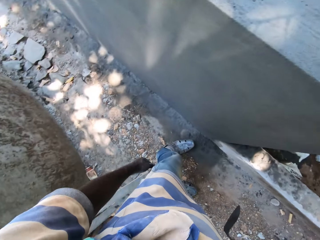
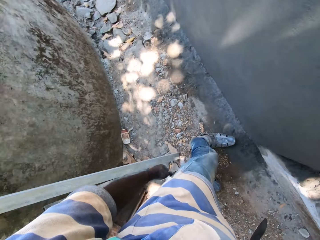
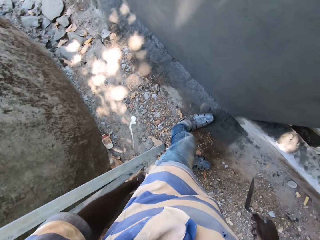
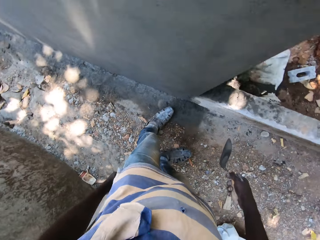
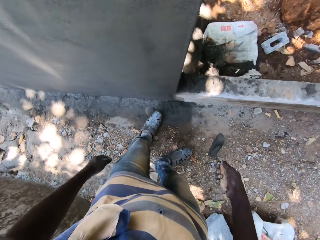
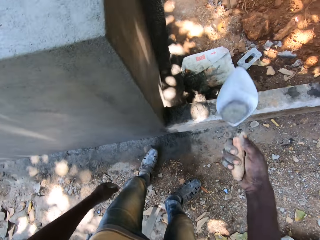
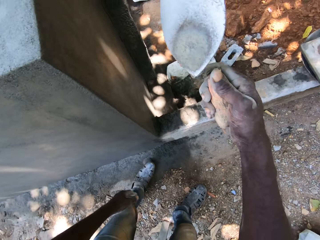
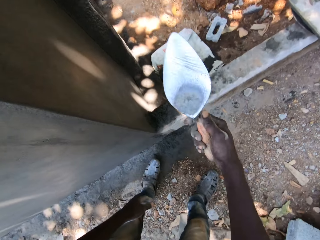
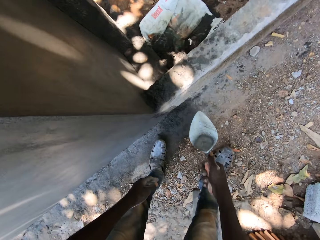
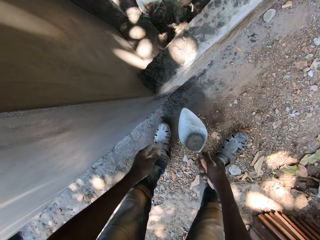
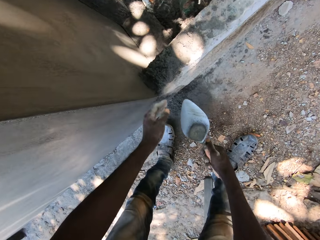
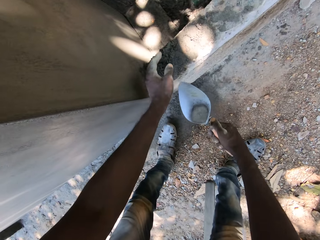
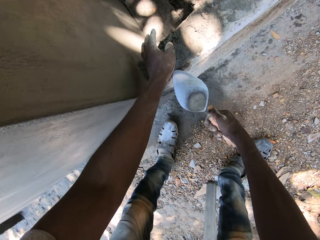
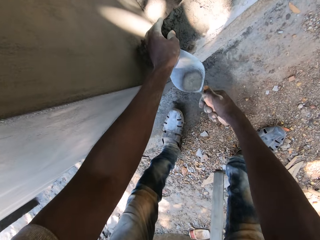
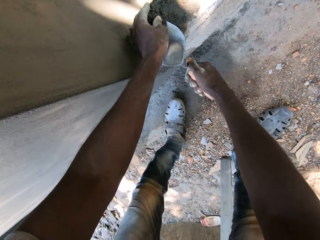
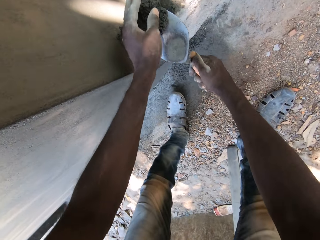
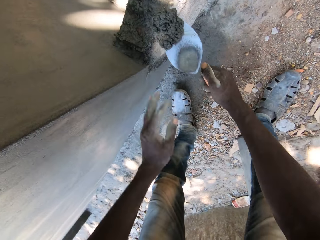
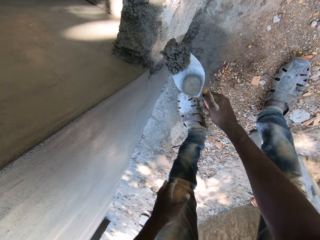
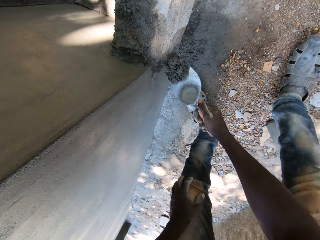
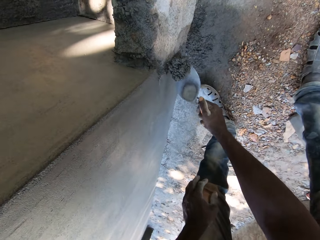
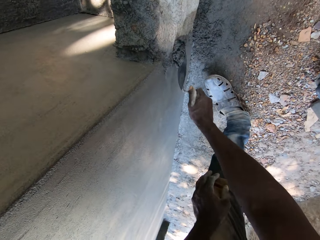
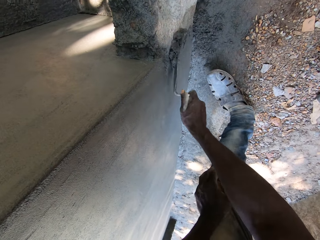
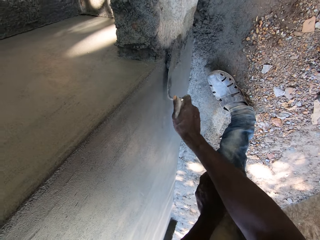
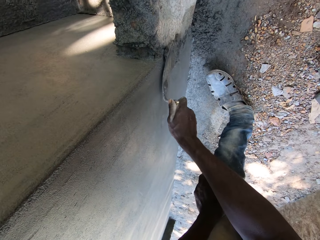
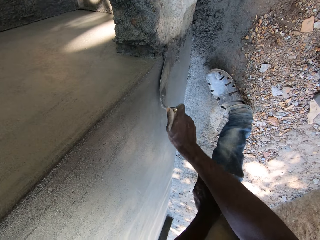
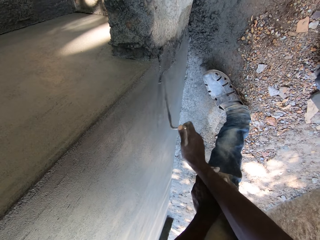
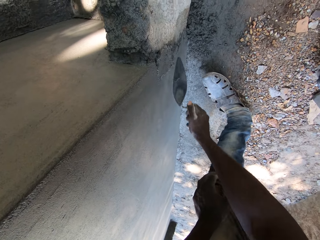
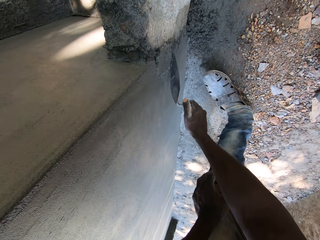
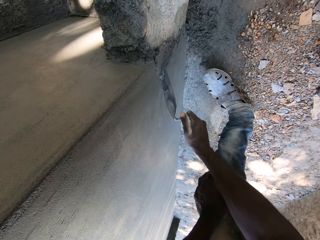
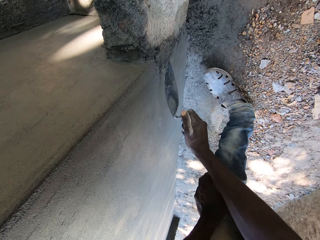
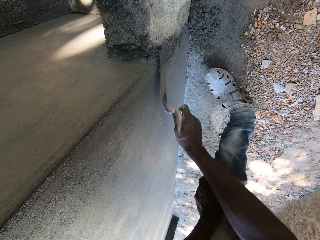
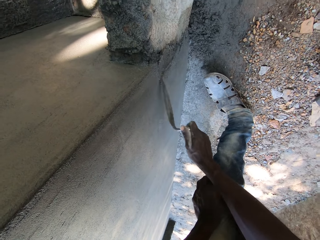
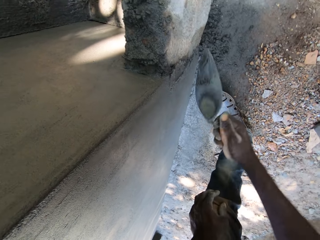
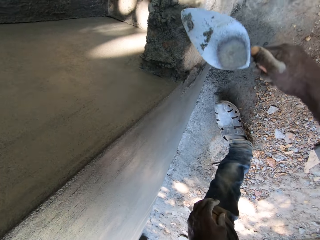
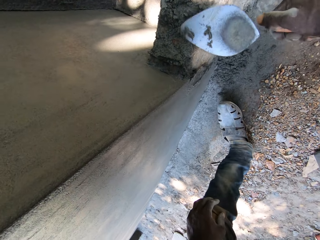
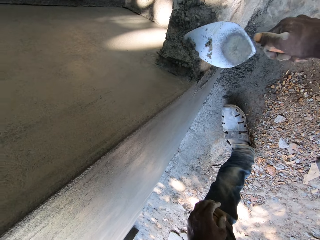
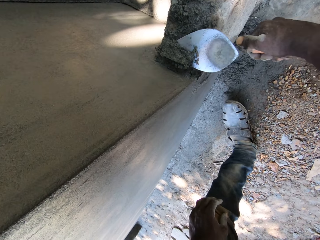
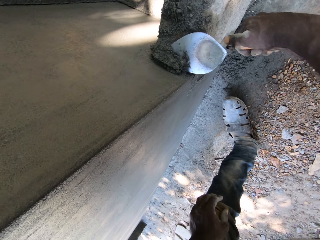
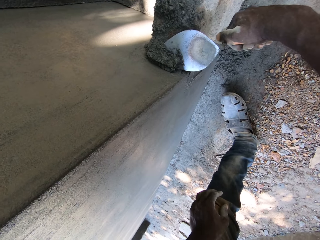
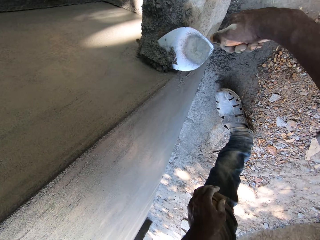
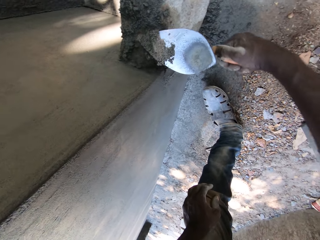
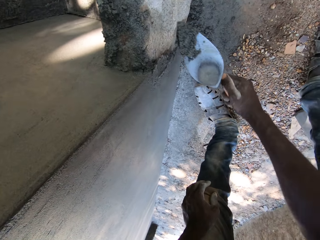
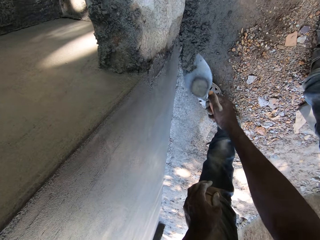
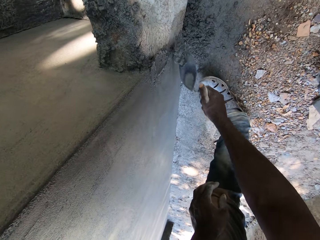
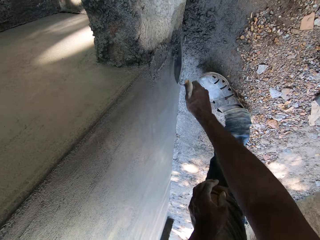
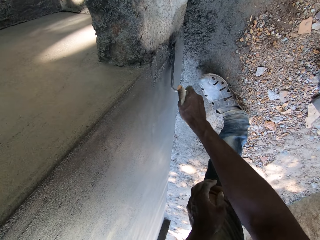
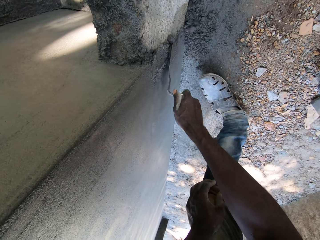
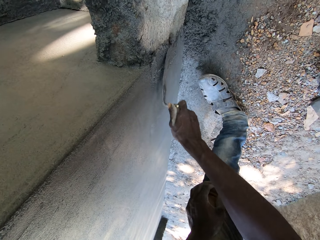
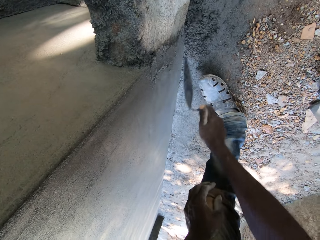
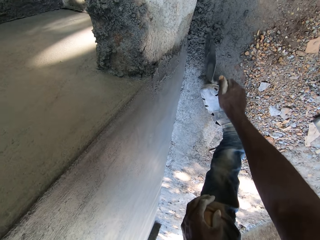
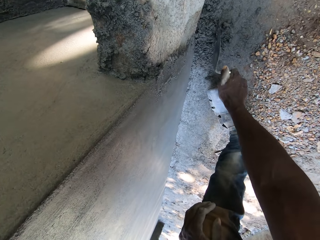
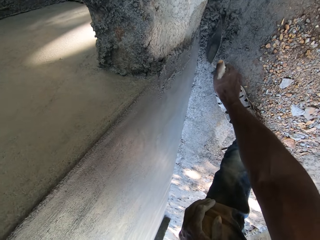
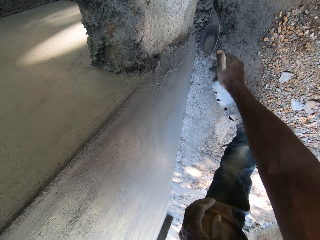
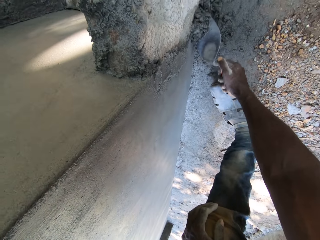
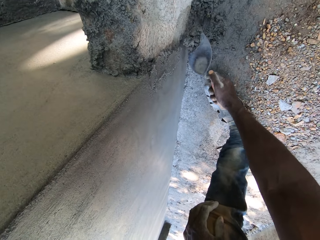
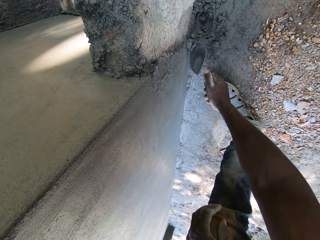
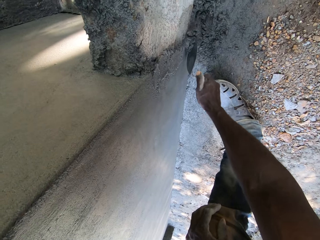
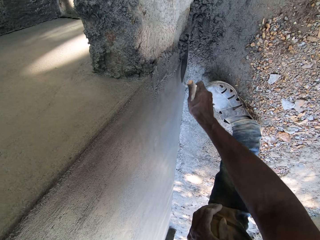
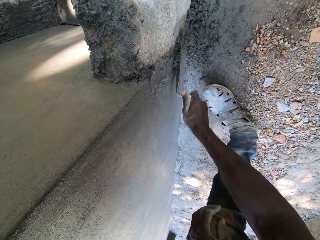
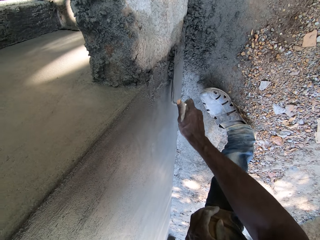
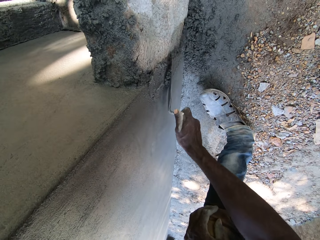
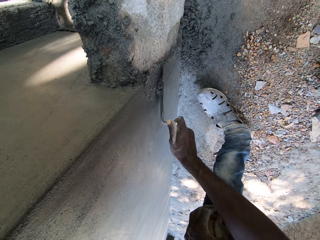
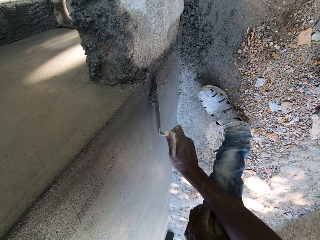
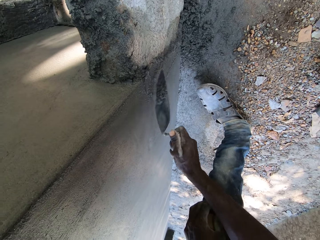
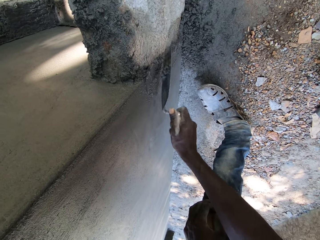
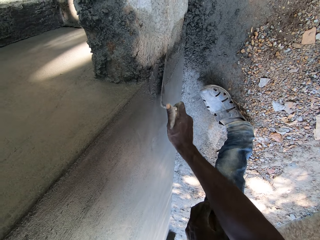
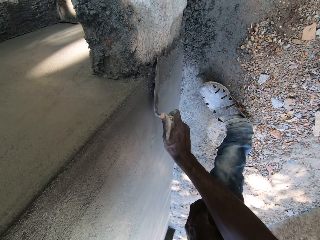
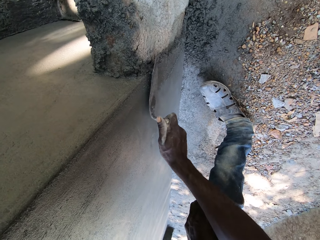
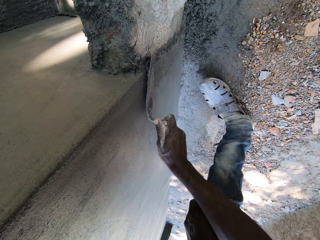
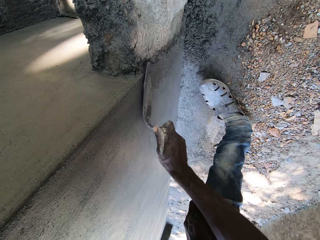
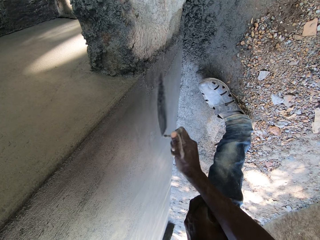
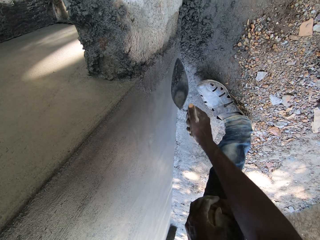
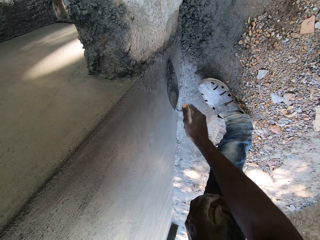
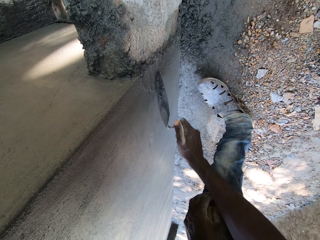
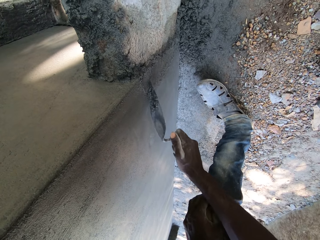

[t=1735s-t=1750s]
The camera wearer interacts with the man. He holds the short block fence with his left hand. He collects the cement on the ground. He applies the cement on the wall. He picks up mortar from the pile of mixed mortar with the trowel in his right hand. He spreads the mortar on the wall with the trowel in his right hand. He picks up the mortar from the pile of mixed mortar with the trowel in his right hand. He spreads the mortar on the wall with the trowel in his right hand.

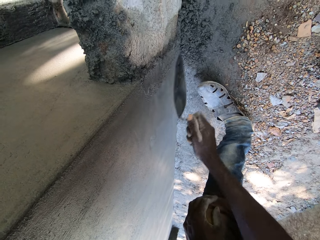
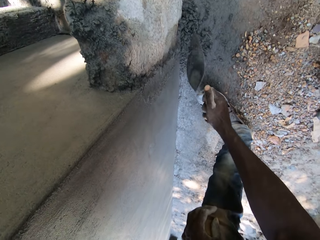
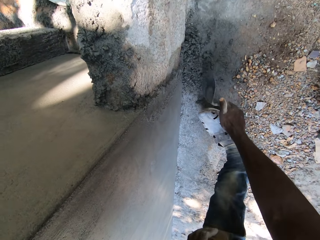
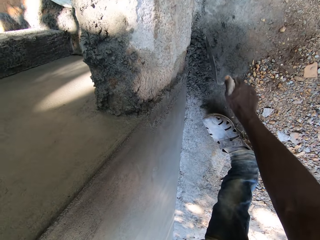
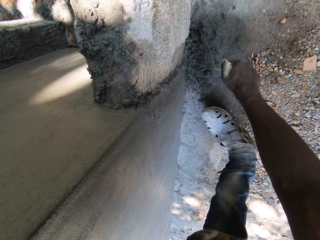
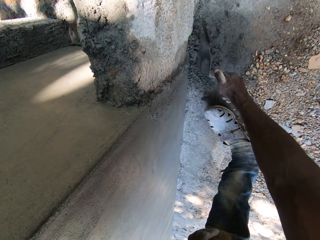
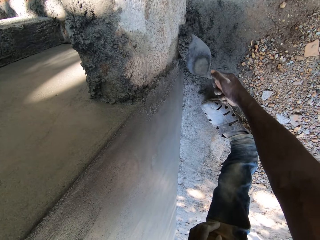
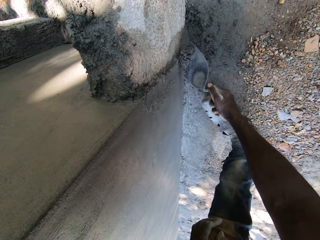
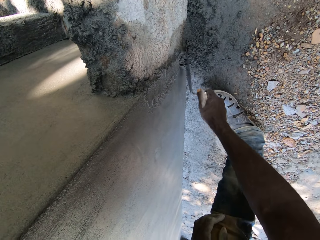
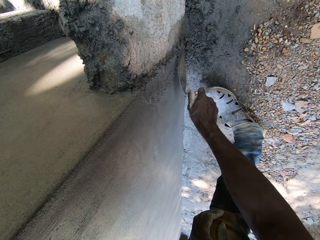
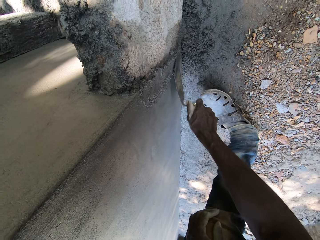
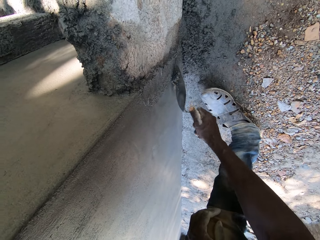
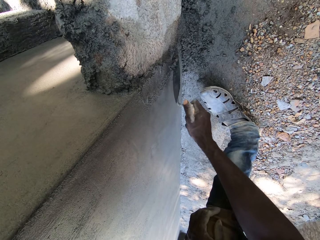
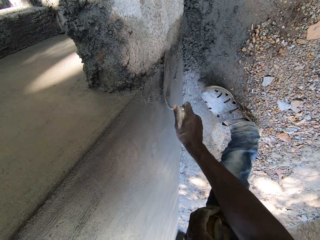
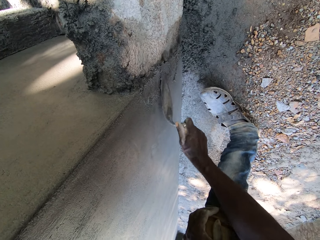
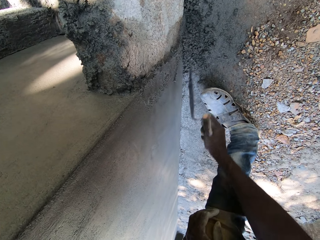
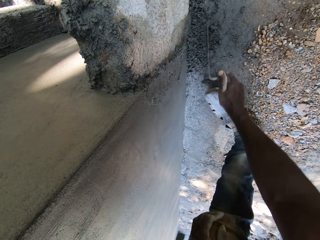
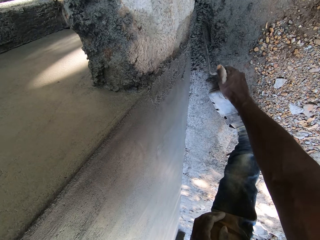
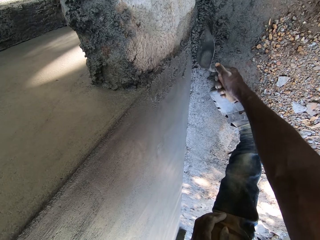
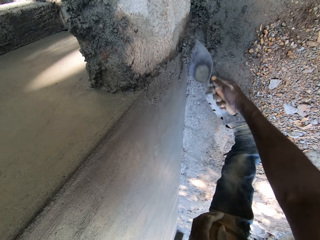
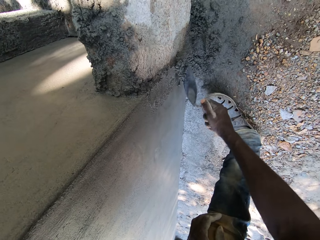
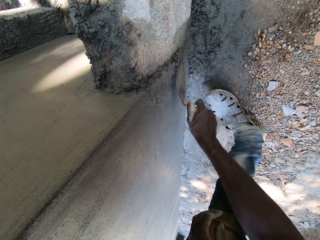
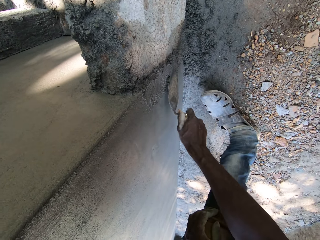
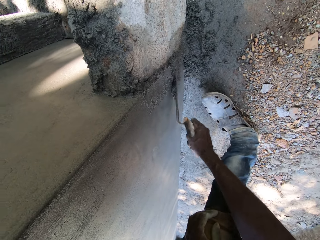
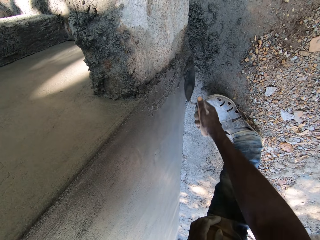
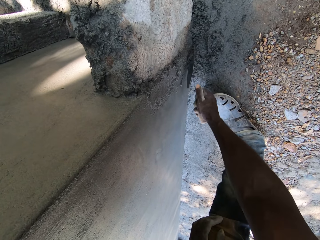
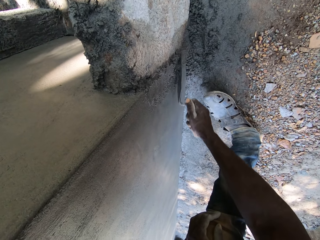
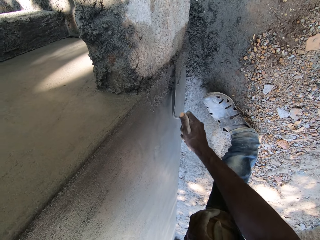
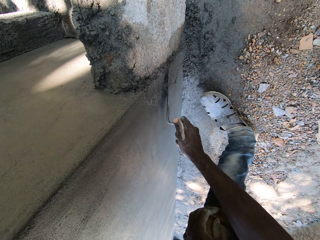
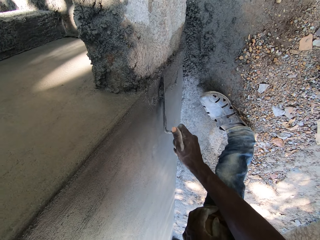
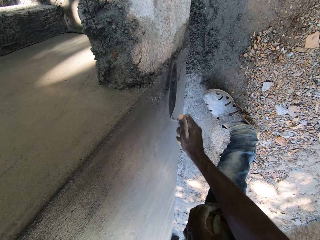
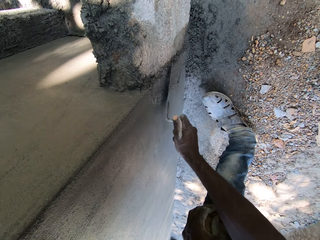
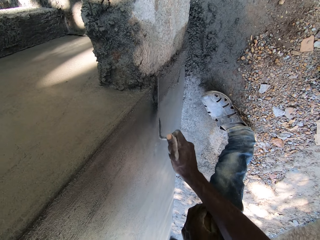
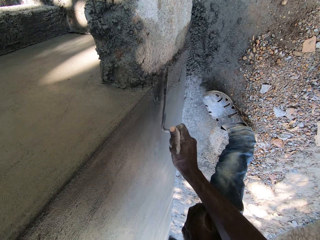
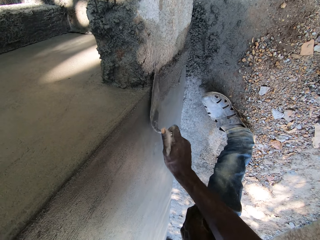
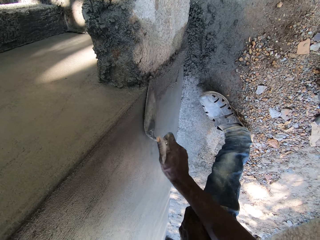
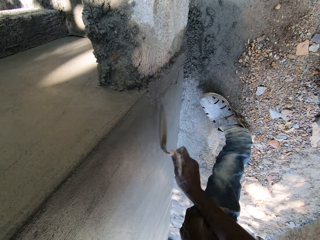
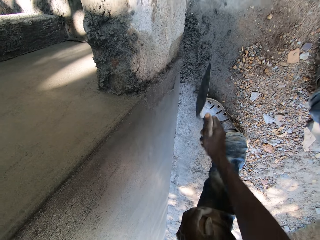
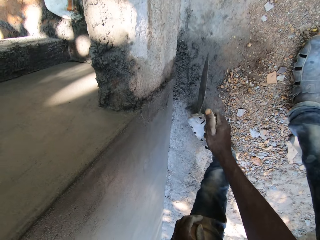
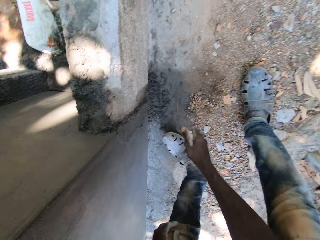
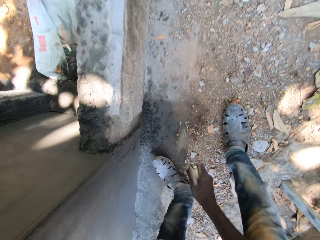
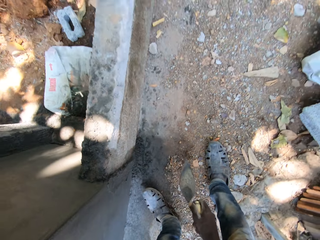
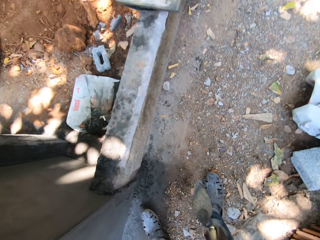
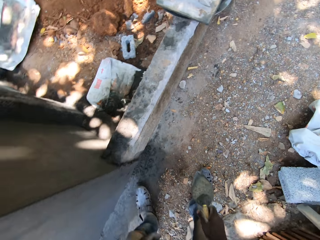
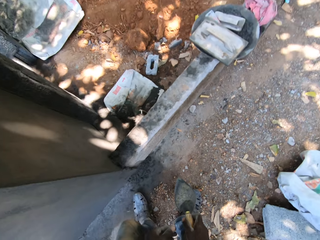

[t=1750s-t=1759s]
The camera wearer picks up mortar from the pile of mixed mortar with the trowel in his right hand. He spreads the mortar on the wall with the trowel in his right hand. He picks up the mortar from the pile of mixed mortar with the trowel in his right hand. He spreads the mortar on the wall with the trowel in his right hand.
